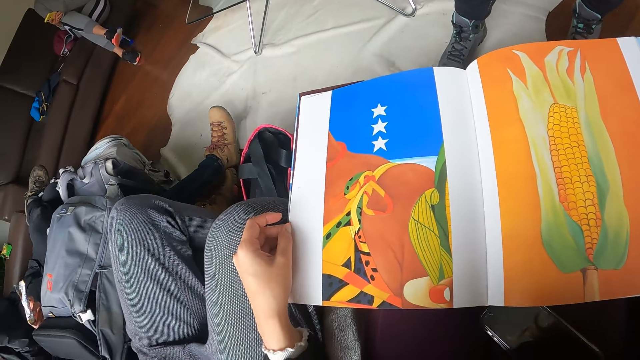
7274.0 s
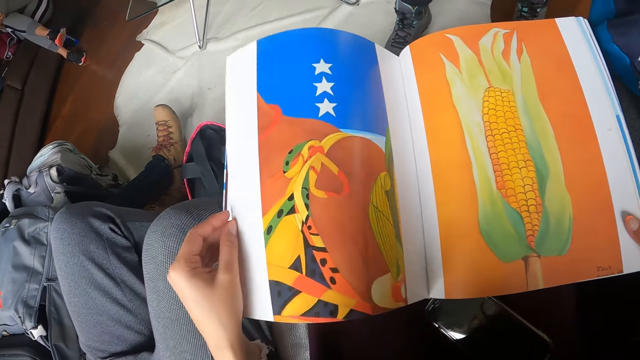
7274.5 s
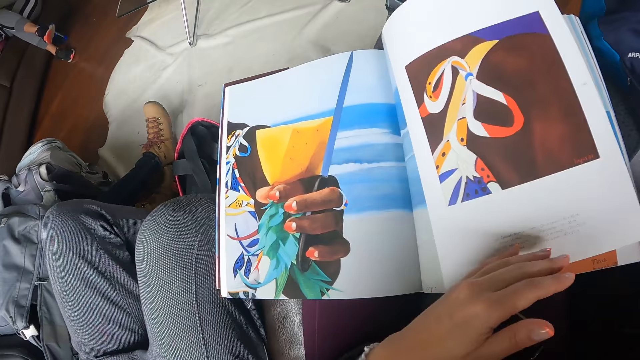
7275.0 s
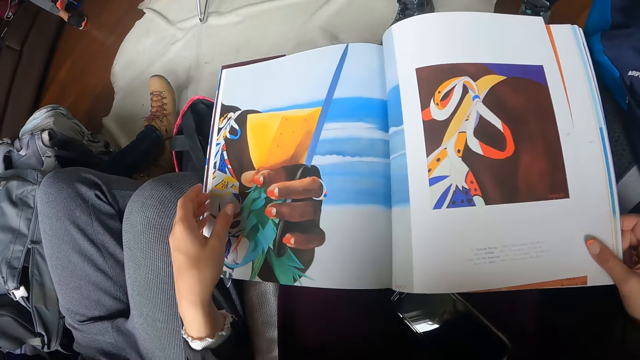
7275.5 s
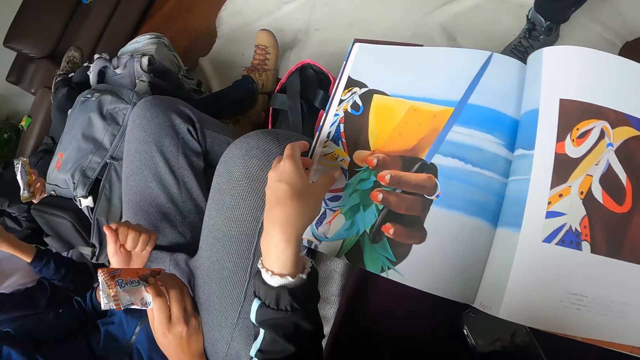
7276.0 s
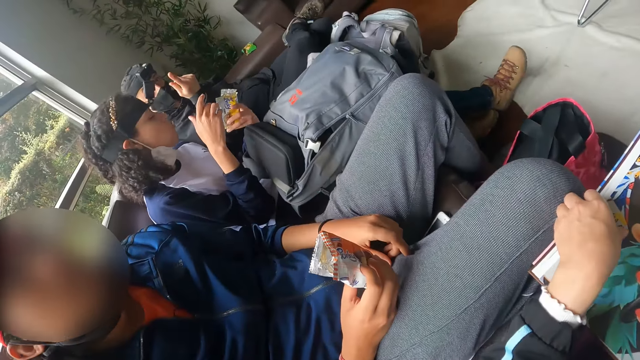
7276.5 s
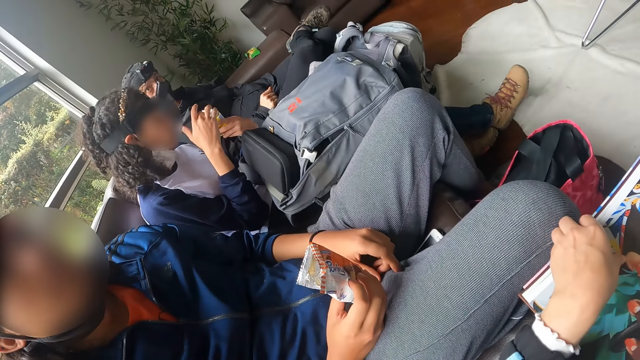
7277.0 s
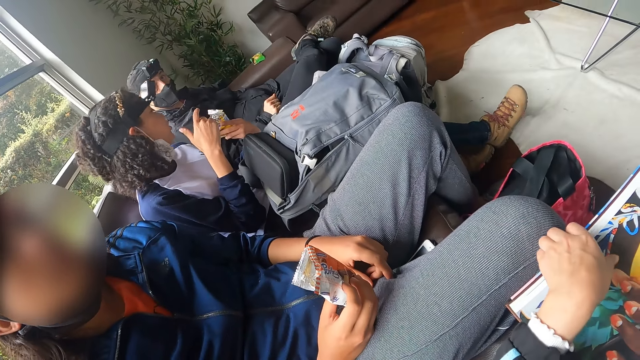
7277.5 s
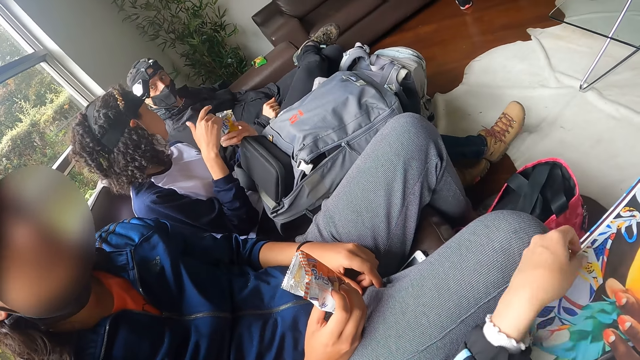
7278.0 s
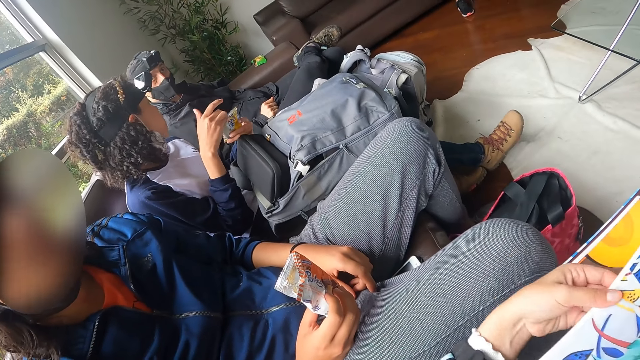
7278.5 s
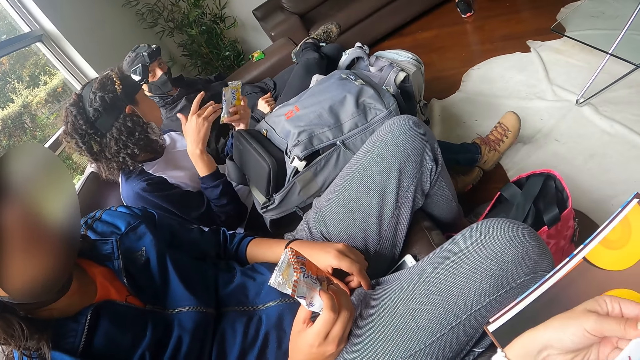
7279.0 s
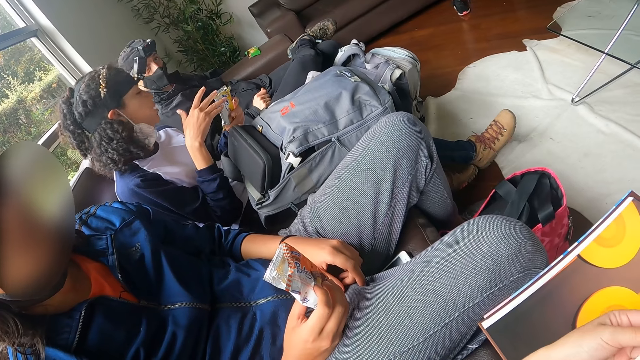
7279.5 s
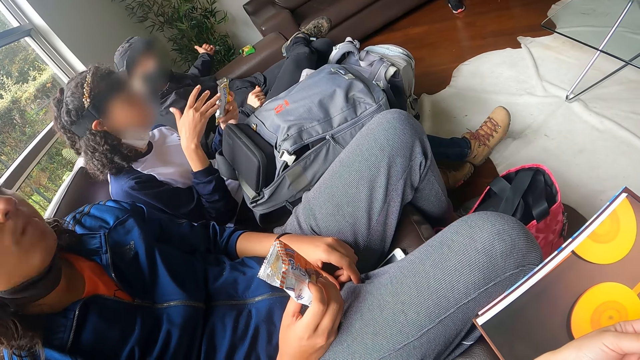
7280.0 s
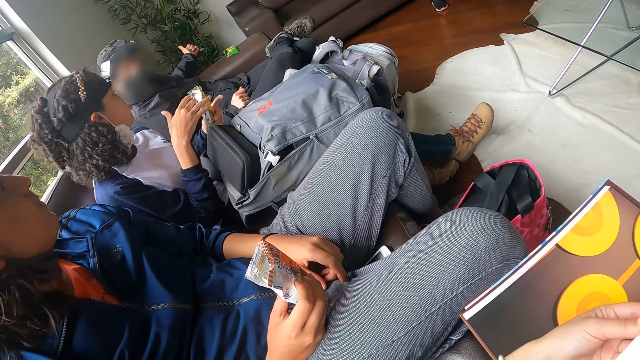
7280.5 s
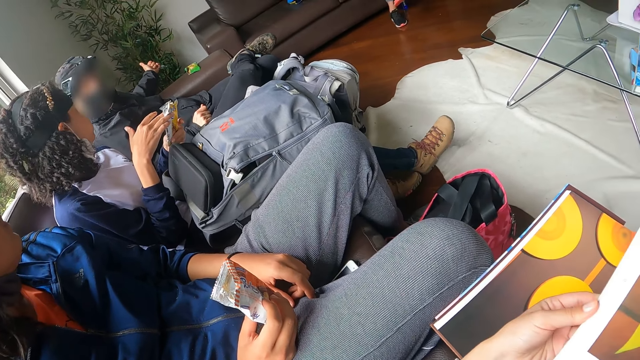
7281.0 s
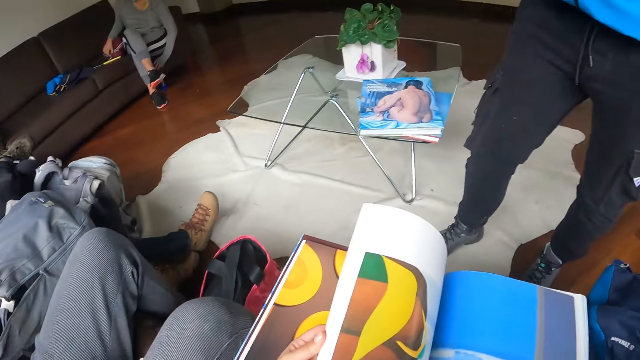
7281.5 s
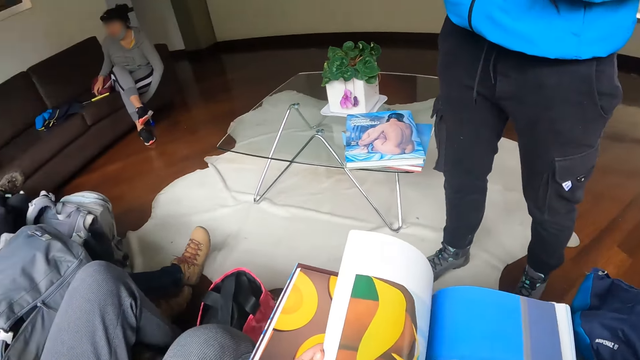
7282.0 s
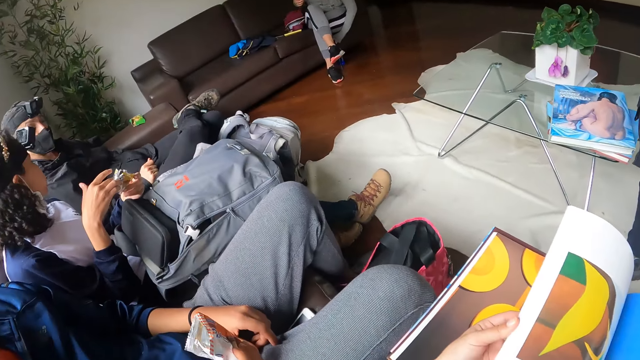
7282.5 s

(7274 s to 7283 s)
The woman holds the biscuit wrapper in her left hand with her right hand.

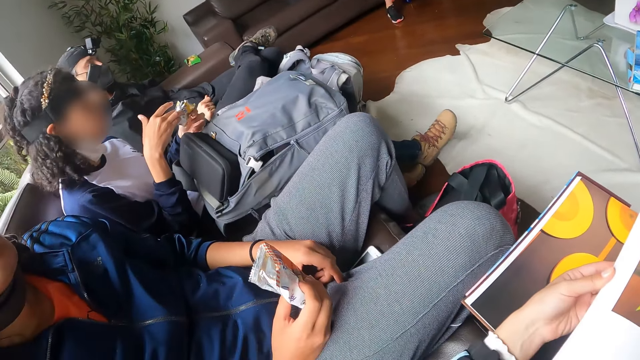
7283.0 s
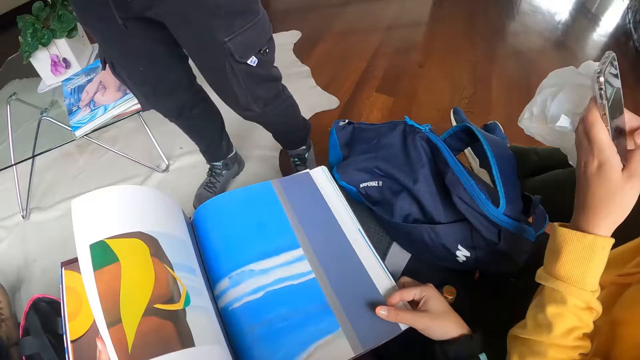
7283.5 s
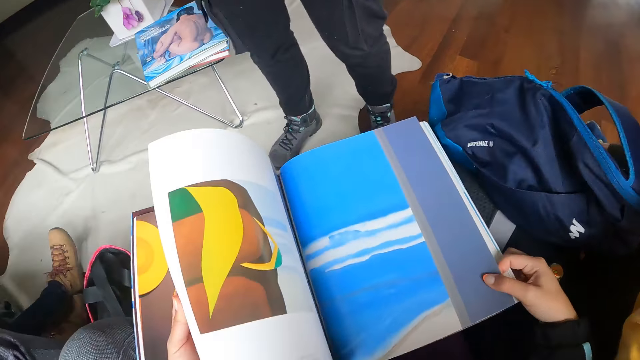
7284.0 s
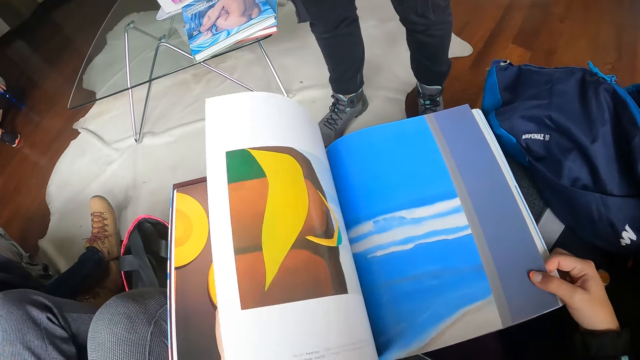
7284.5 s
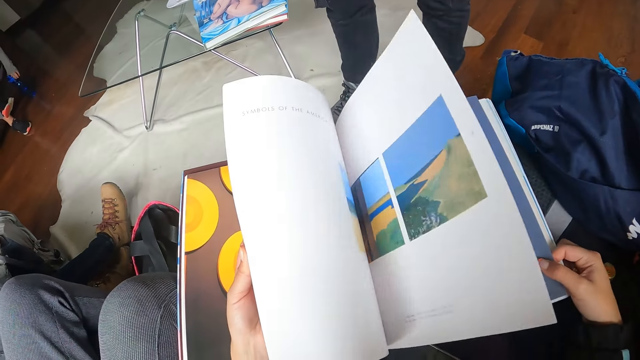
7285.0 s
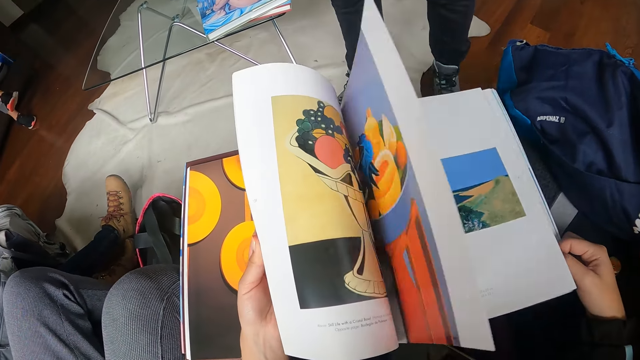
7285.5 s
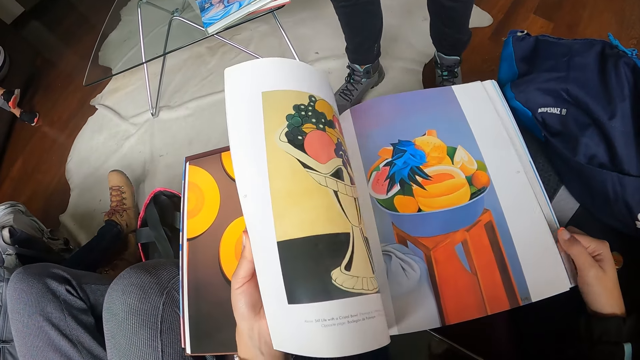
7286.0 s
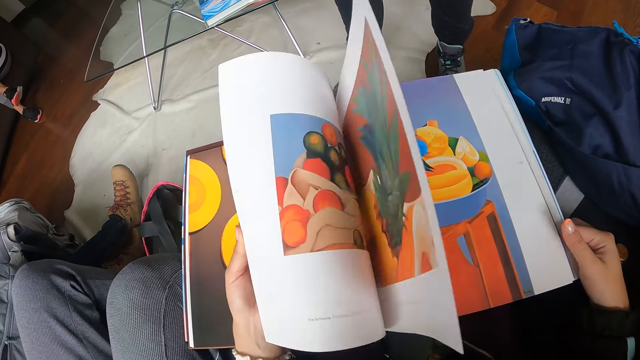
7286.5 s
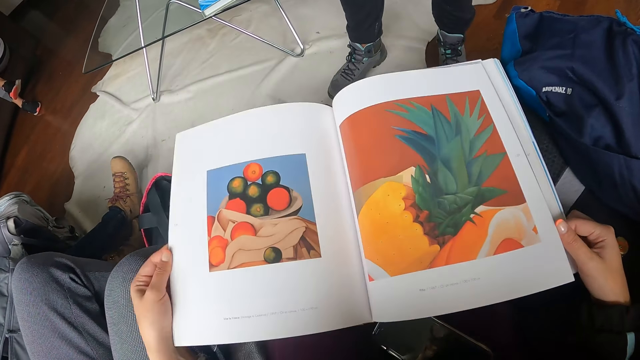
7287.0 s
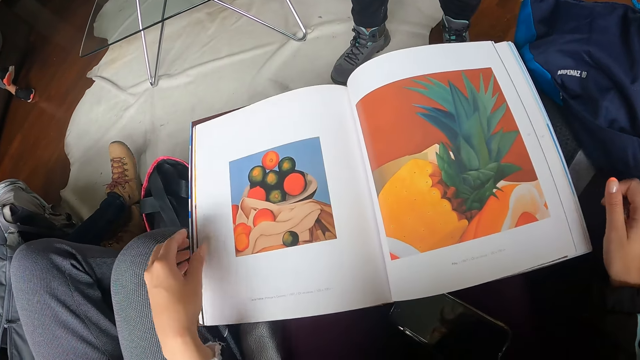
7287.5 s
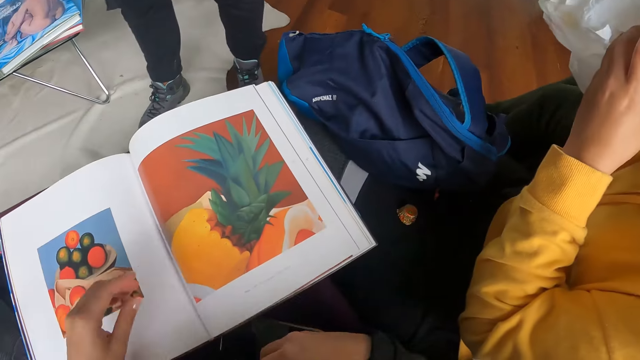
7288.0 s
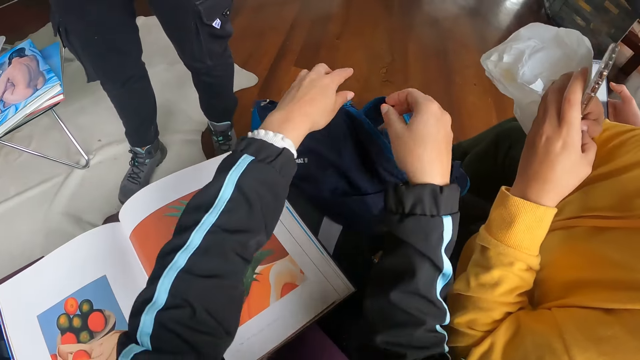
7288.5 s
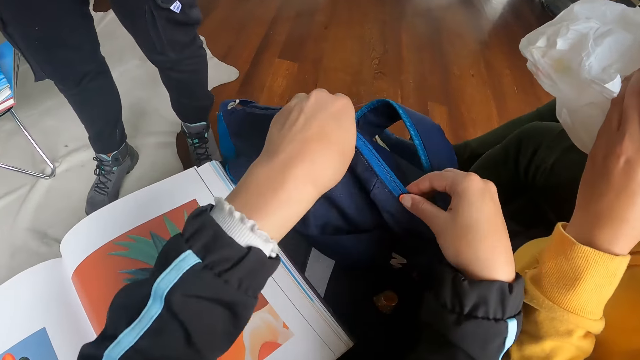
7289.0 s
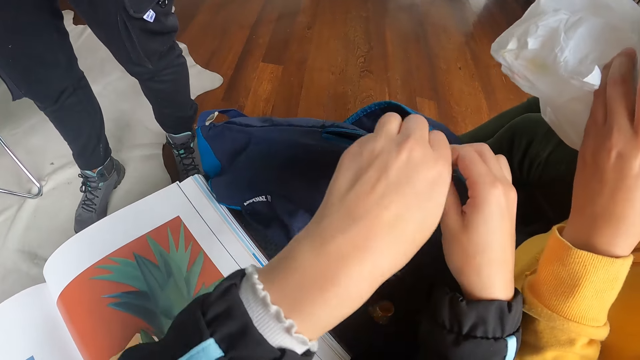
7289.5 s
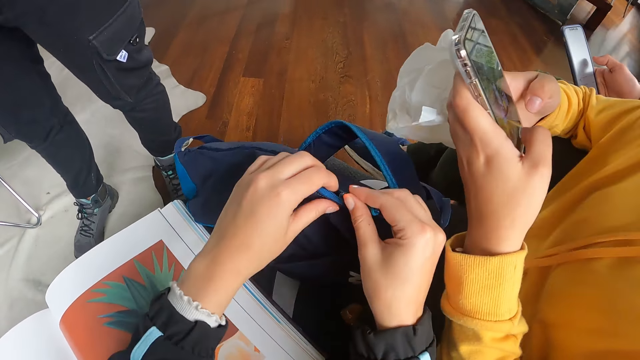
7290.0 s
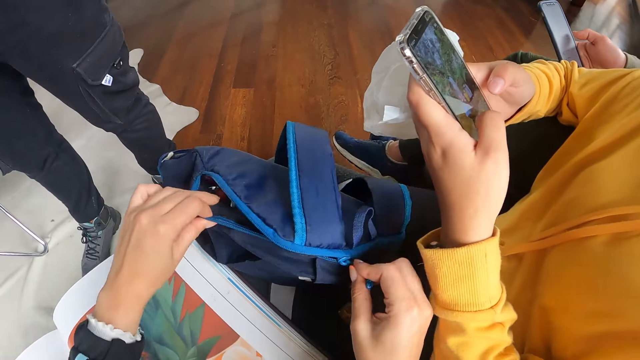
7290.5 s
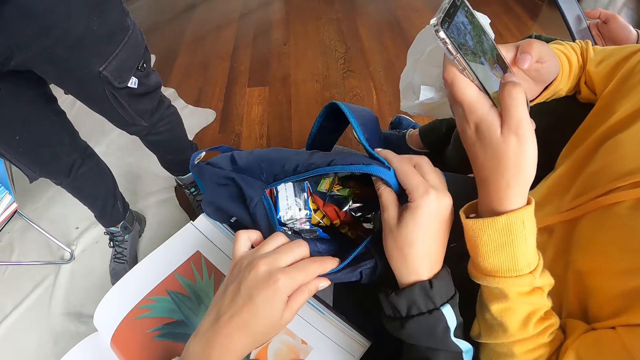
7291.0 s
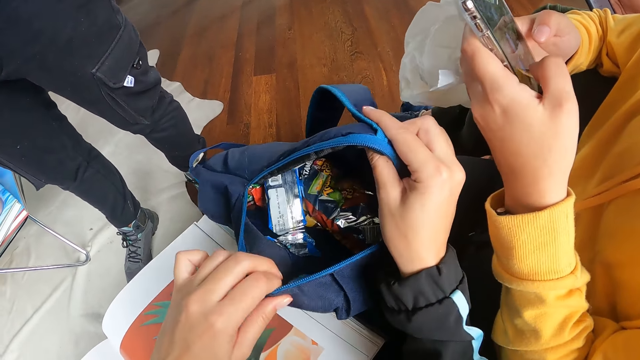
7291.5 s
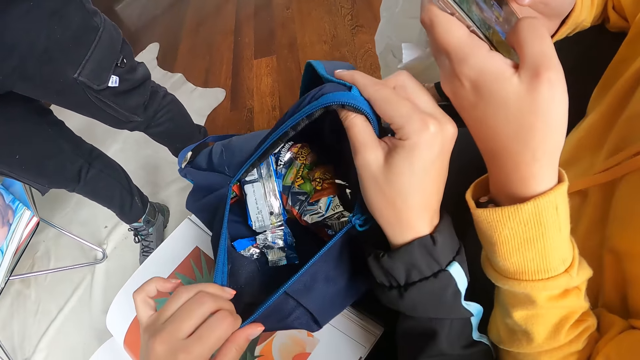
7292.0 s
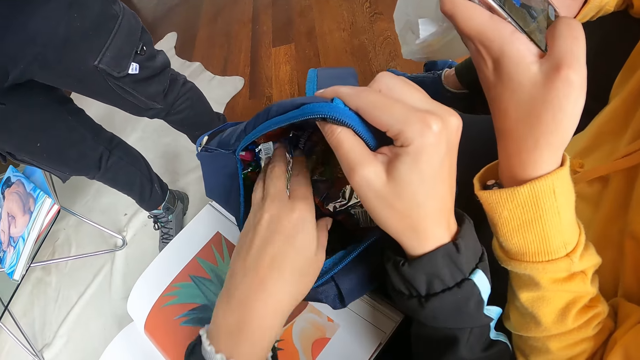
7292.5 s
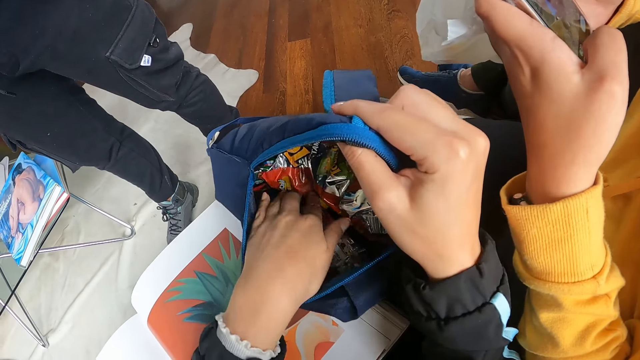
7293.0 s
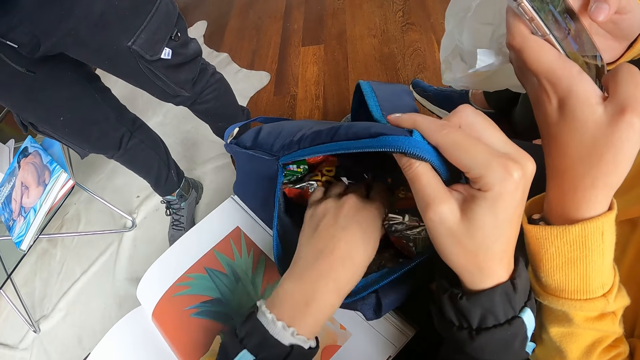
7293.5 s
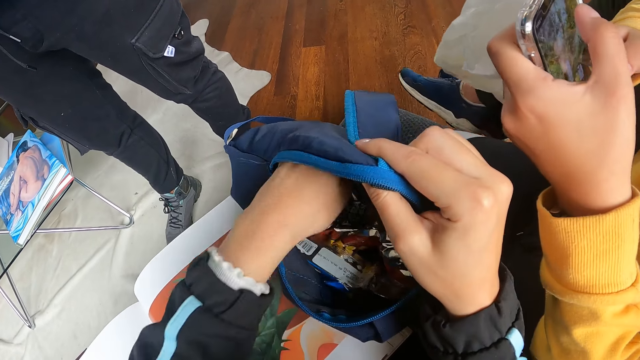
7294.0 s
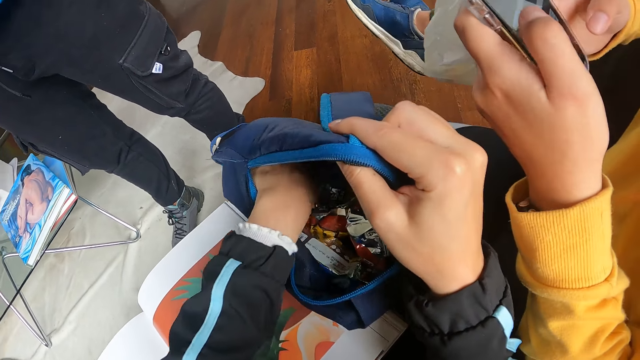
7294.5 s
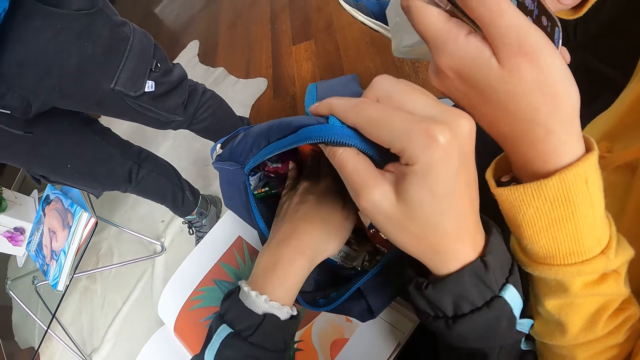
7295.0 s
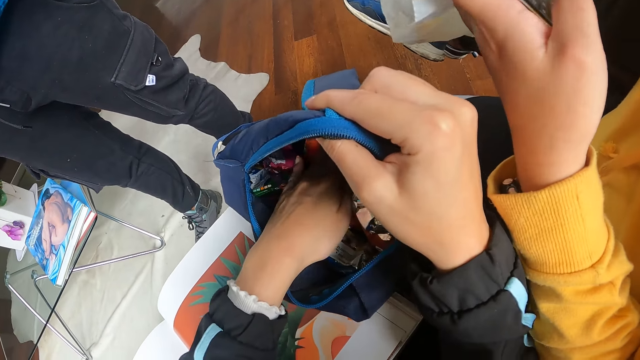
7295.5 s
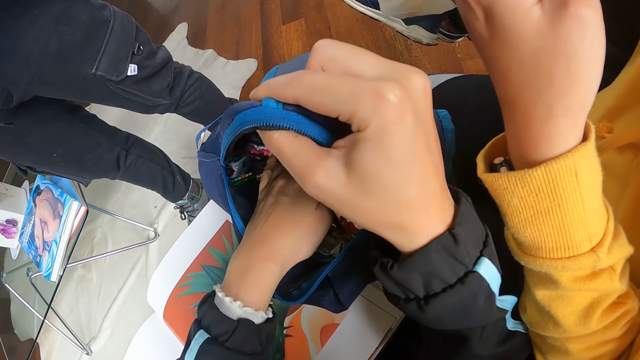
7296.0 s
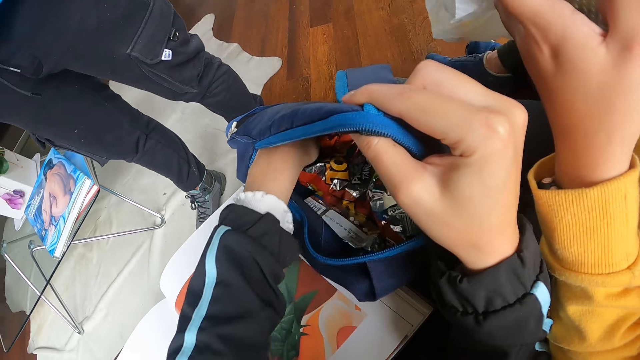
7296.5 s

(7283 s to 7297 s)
The camera wearer flips pages of the book with her left hand. She unzips the bag on the lap of the woman with her left hand. She holds the bag on the lap of the woman with her right hand. She takes the bag. She holds the bag on the lap of the woman with her left hand. She unzips the bag on the lap of the woman with her right hand. She opens the bag on the lap of the woman with both hands. She searches through the bag on the lap of the woman with her left hand.
